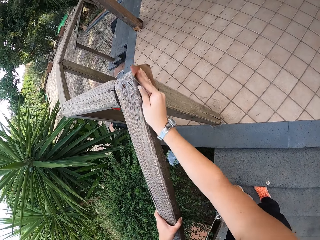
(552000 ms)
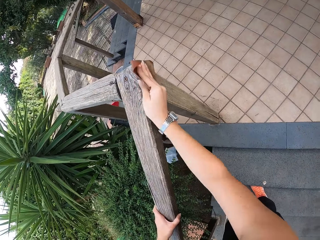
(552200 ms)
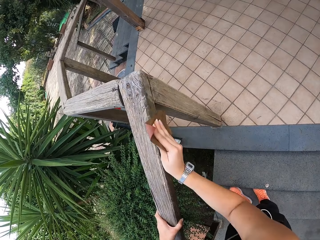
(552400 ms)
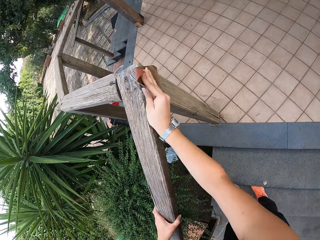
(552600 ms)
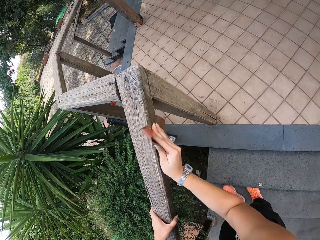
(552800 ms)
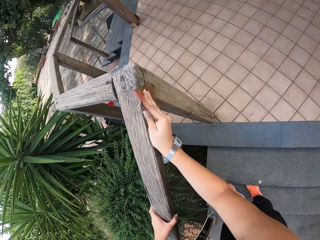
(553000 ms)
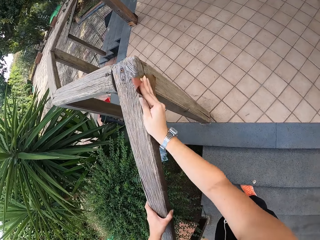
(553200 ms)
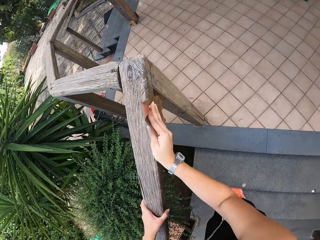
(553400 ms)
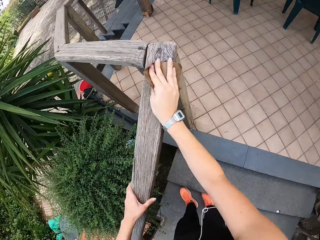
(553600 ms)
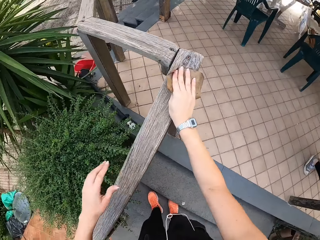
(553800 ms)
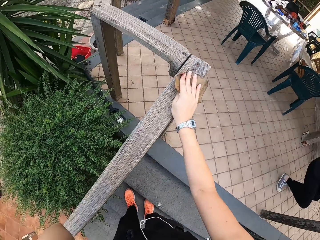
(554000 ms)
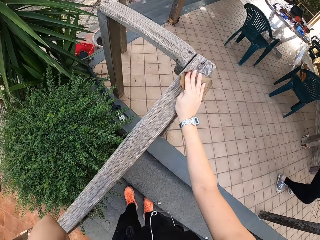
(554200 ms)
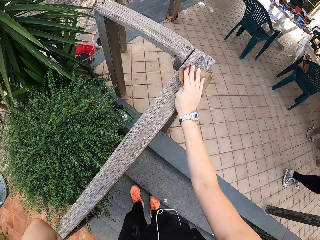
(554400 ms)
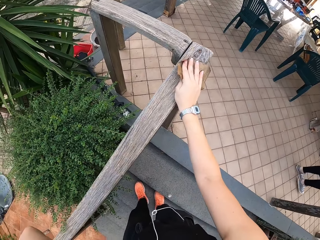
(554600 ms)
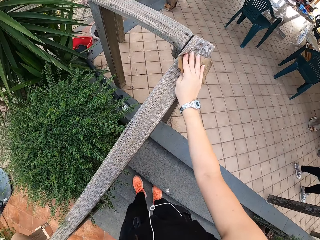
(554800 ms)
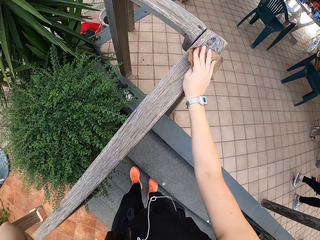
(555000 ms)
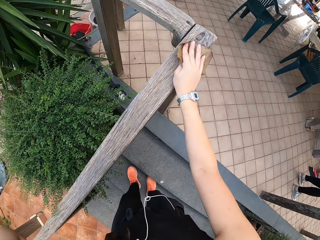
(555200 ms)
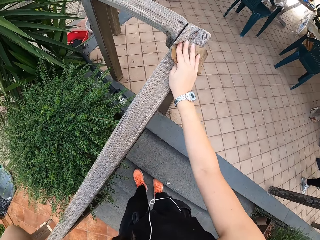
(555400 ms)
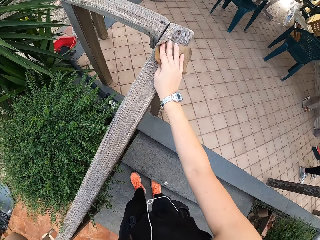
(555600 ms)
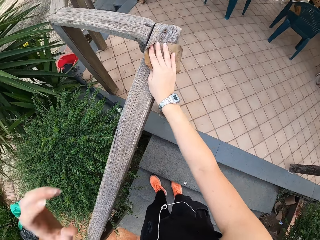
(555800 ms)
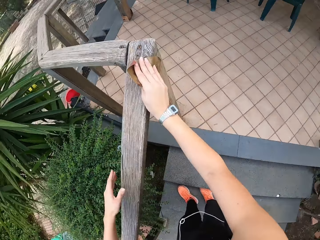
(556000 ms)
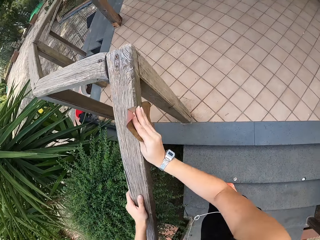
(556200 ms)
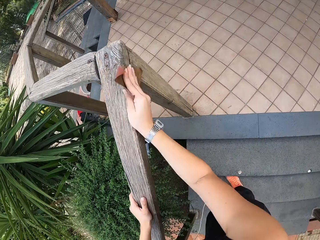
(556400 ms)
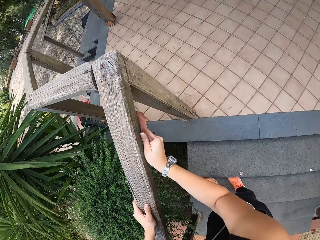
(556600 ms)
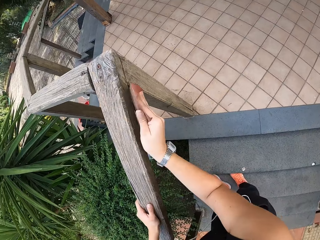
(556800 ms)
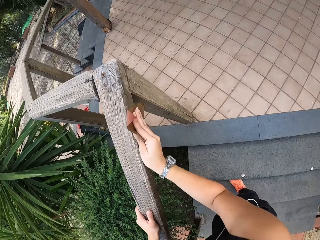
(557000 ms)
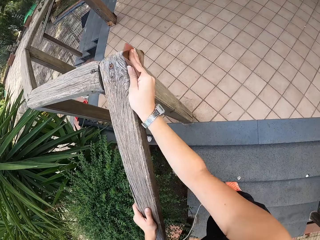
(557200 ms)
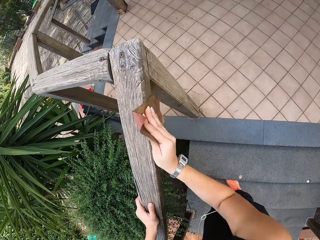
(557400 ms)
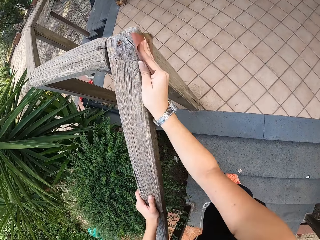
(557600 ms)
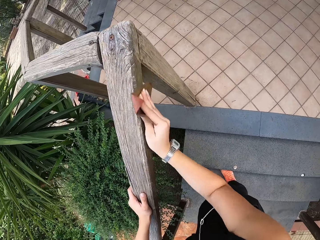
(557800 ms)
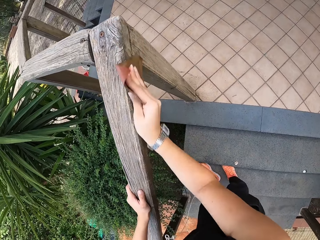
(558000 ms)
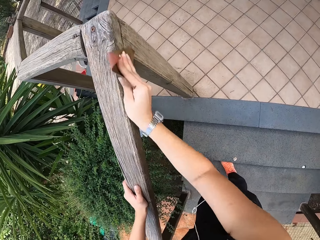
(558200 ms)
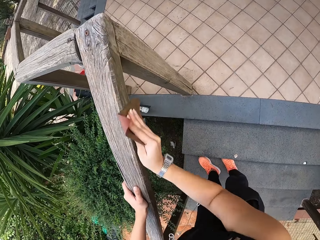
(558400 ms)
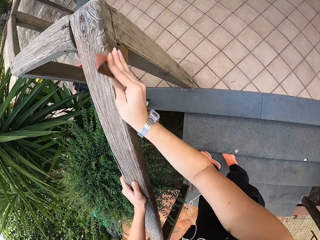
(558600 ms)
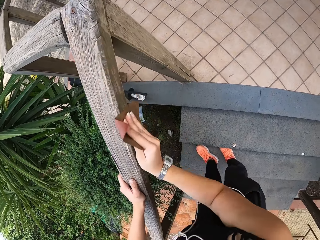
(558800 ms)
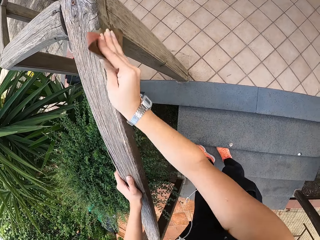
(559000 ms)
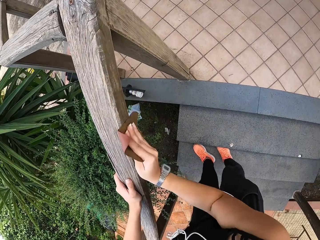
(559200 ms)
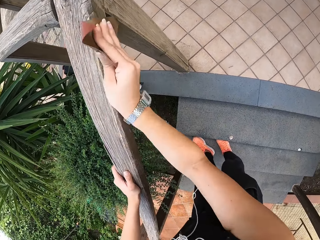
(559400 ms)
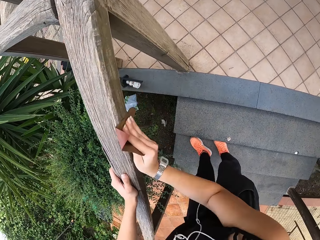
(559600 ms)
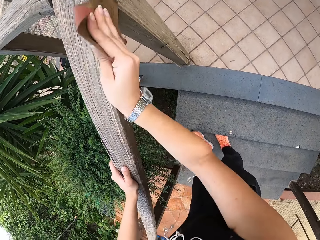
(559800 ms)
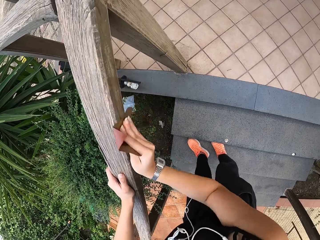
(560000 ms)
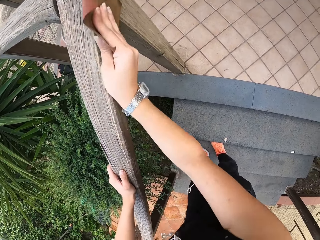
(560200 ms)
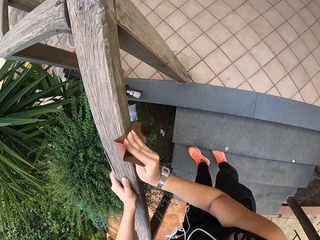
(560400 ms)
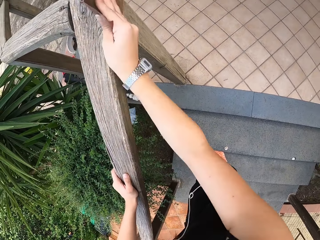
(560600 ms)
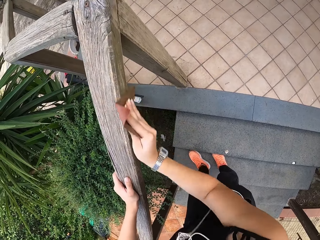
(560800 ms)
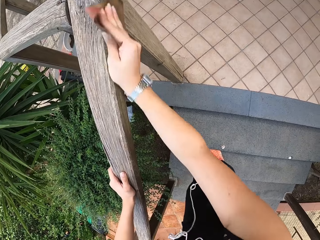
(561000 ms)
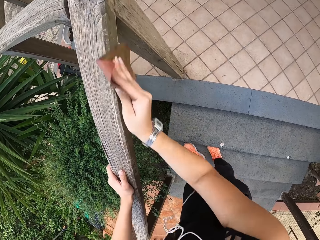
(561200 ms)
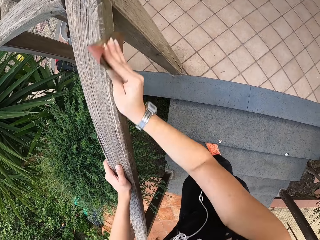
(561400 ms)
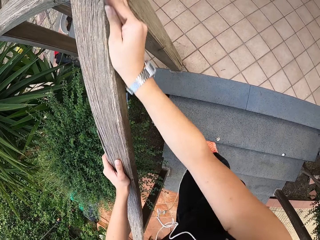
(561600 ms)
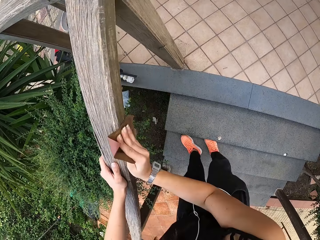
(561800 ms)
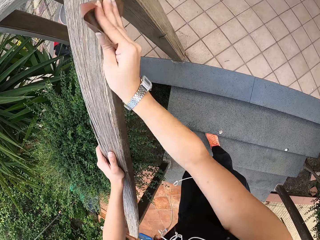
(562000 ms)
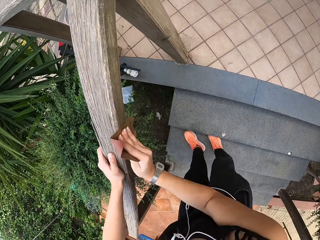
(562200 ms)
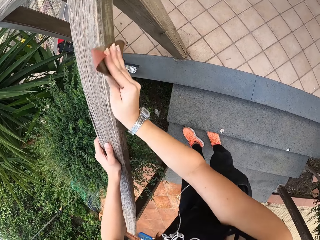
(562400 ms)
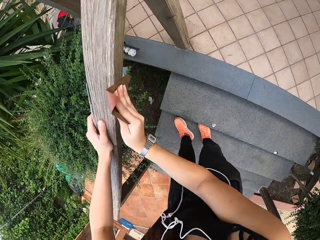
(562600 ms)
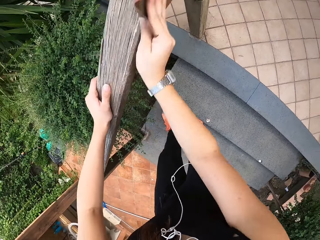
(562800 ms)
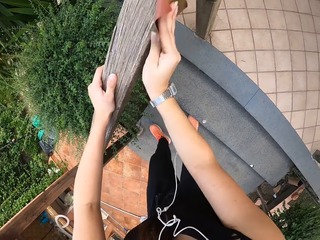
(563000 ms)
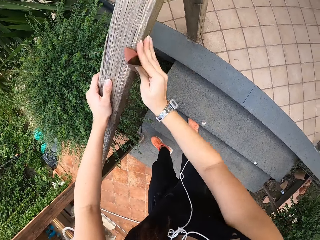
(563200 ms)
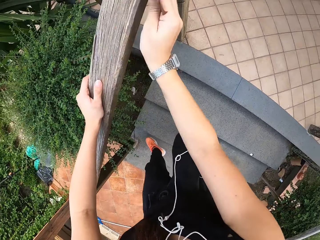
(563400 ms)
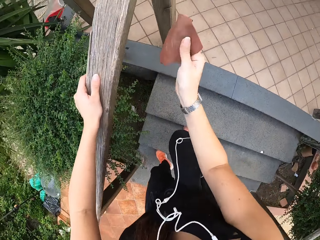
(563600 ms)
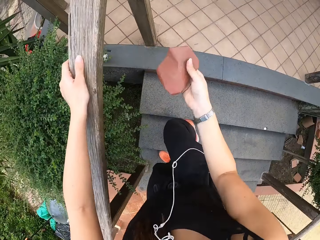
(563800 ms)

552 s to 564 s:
The camera wearer smoothens wood with sandpaper.

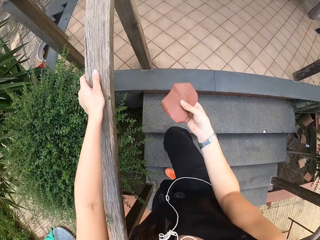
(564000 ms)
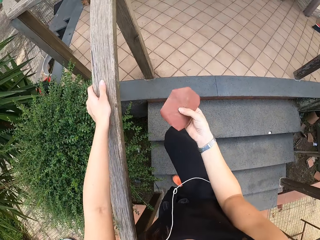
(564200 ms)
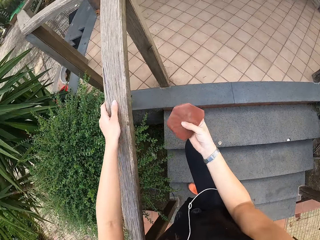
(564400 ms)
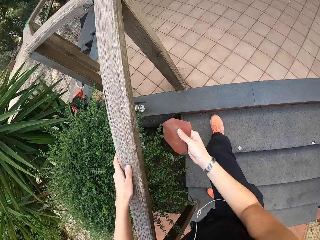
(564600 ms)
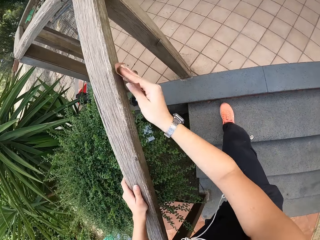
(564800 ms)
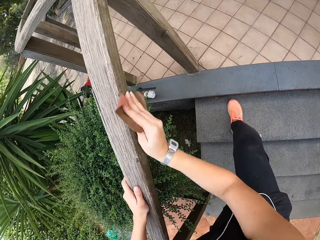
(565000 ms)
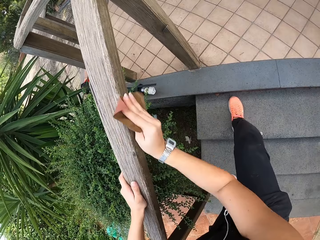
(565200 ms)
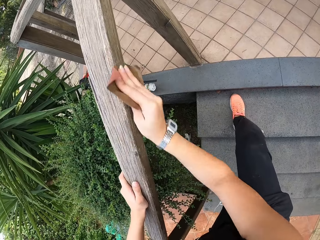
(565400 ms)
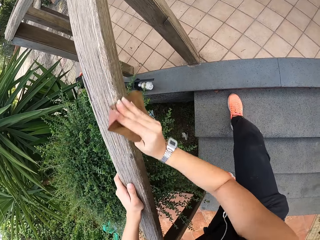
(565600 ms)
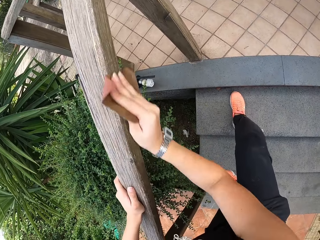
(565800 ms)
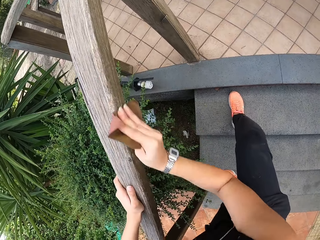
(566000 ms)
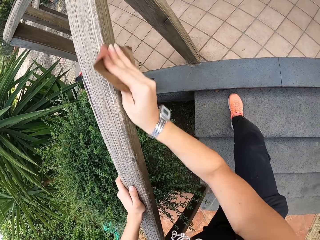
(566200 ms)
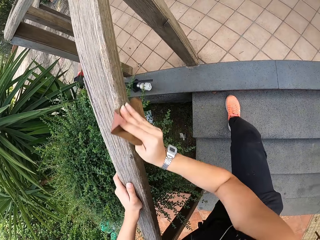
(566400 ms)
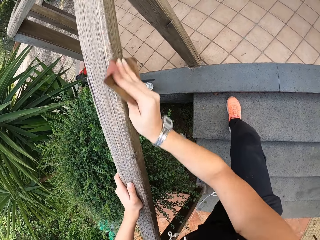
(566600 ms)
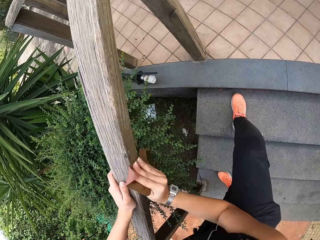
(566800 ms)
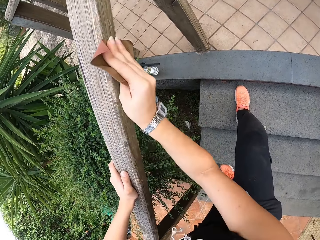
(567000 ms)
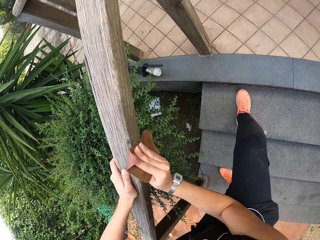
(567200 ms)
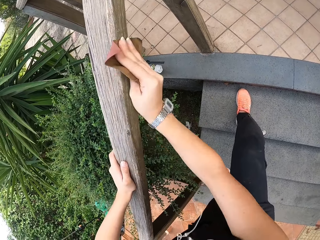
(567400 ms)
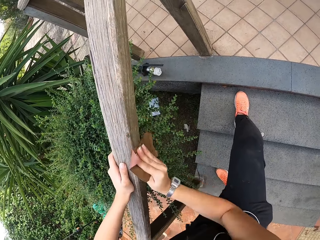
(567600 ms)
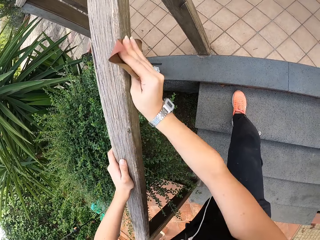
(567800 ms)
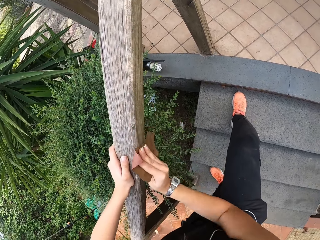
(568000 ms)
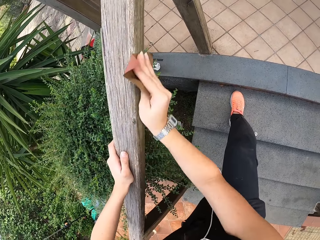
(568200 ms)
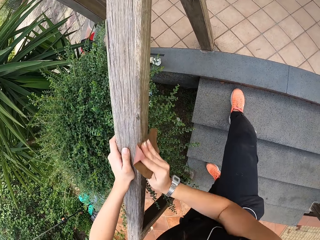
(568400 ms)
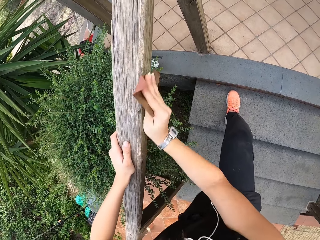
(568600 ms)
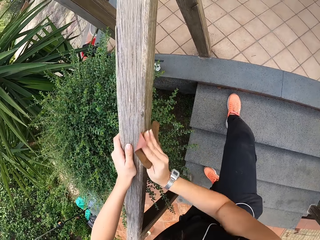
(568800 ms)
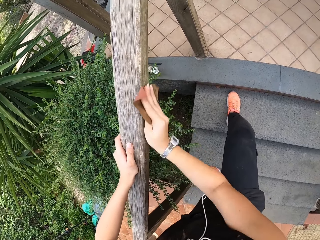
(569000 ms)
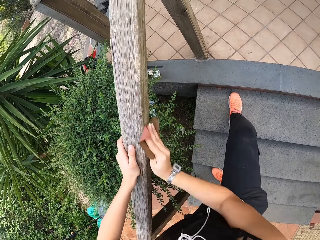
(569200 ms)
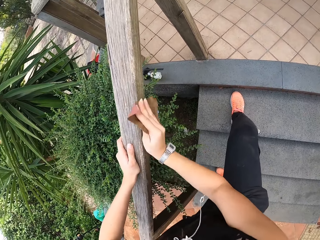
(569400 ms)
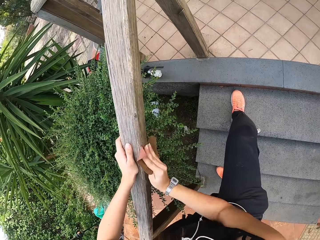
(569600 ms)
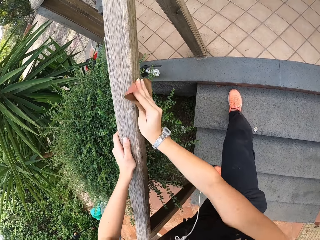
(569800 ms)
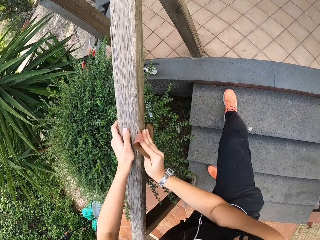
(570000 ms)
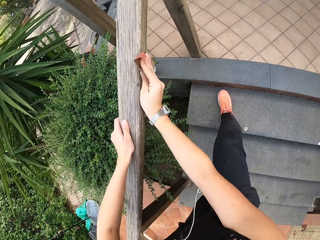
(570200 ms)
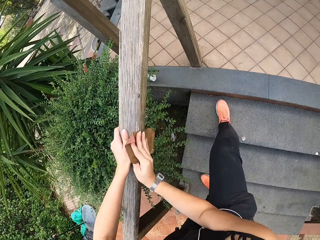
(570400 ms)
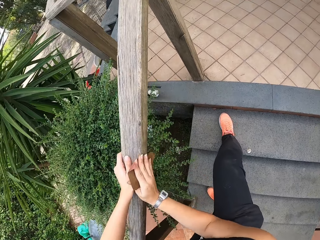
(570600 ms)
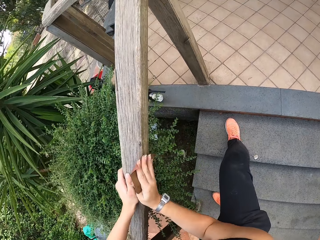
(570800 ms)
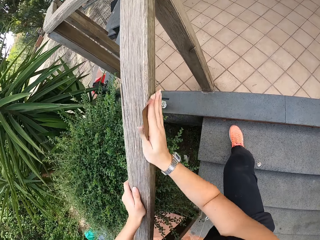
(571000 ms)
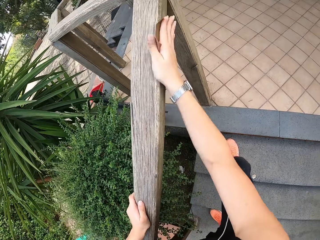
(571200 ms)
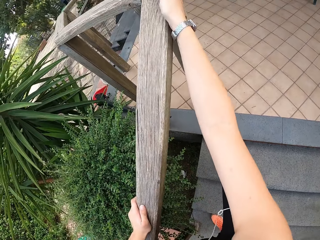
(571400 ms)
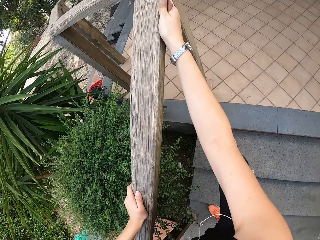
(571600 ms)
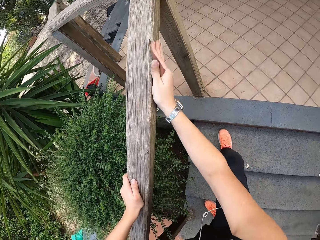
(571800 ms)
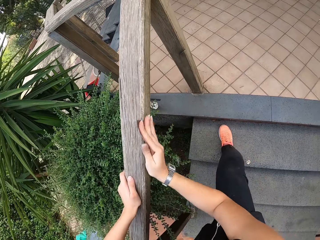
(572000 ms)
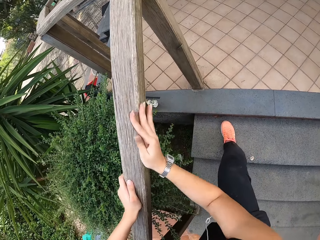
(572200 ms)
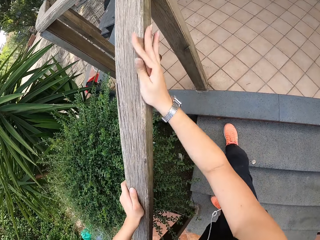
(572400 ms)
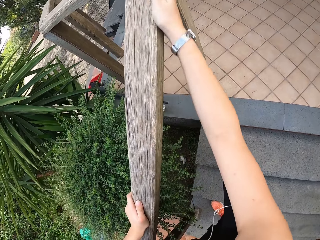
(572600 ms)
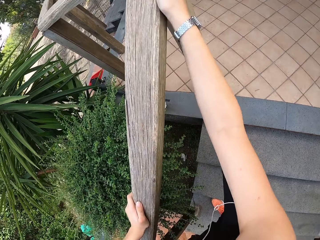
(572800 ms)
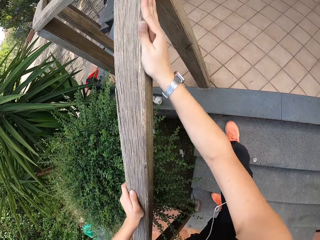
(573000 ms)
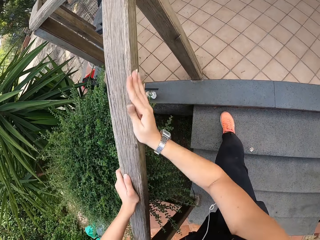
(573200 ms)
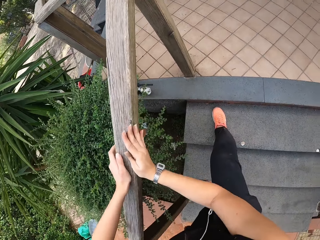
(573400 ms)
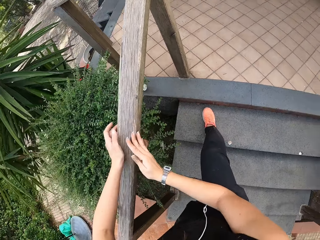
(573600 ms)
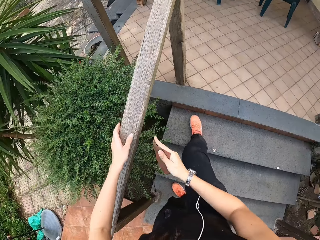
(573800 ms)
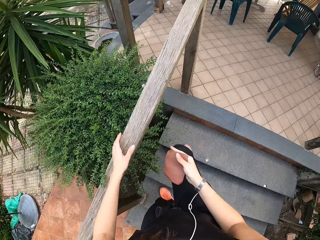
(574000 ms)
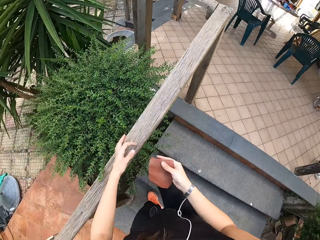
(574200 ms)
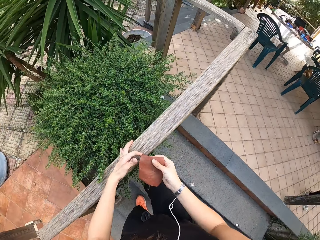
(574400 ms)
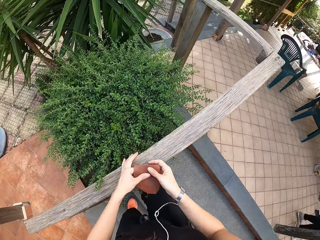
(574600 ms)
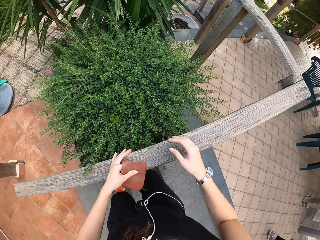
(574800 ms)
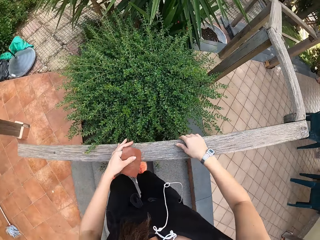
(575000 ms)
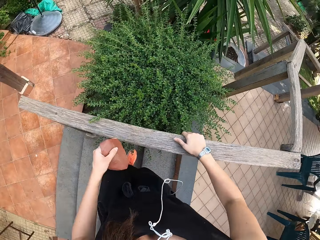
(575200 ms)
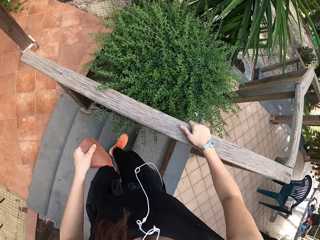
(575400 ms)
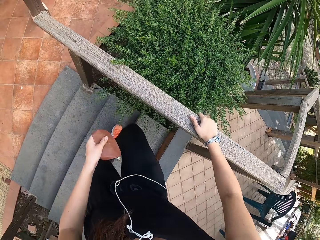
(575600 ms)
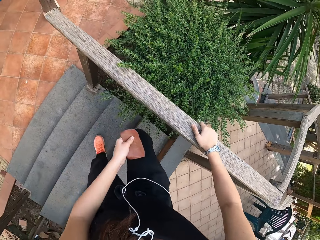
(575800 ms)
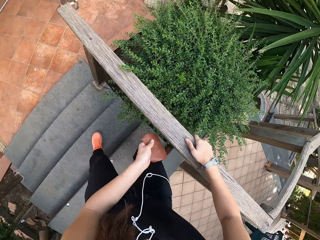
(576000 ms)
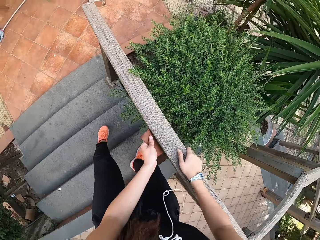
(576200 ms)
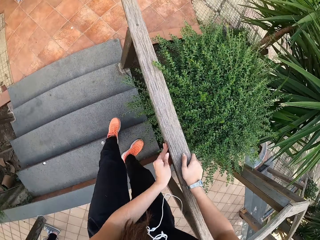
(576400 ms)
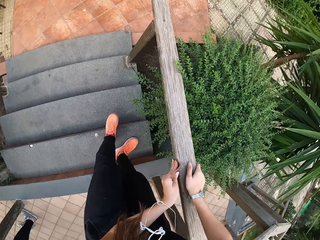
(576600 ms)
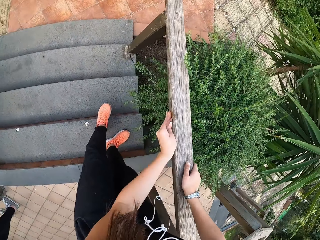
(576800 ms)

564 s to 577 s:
The camera wearer passes the sandpaper to her left hand.
